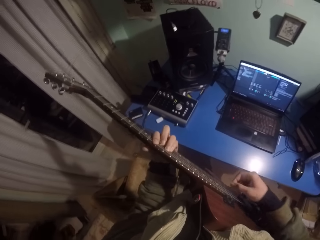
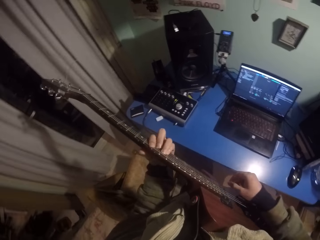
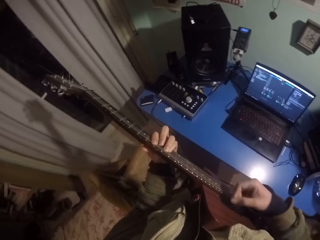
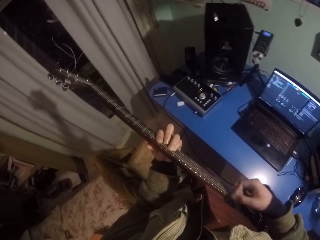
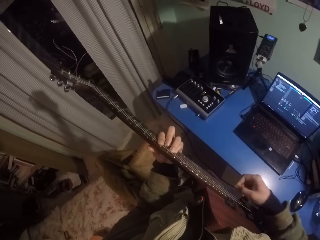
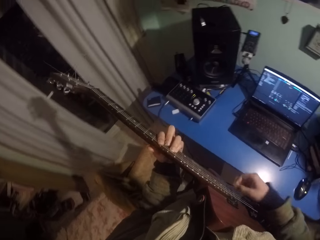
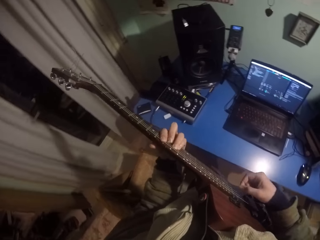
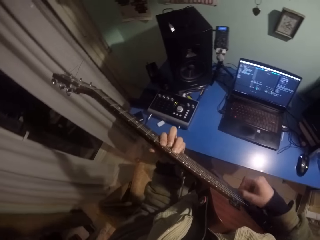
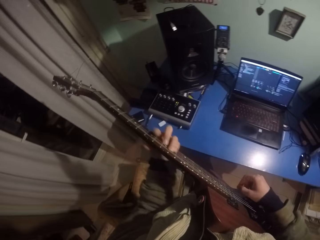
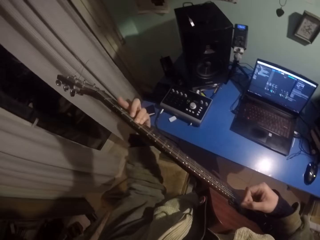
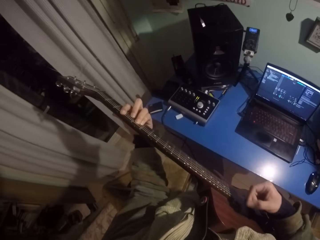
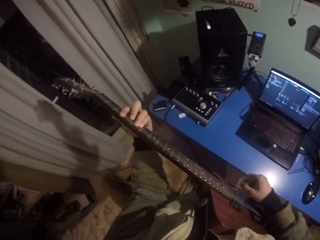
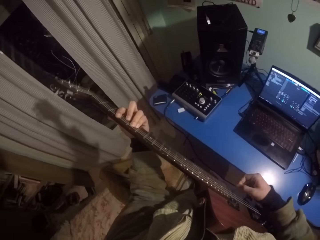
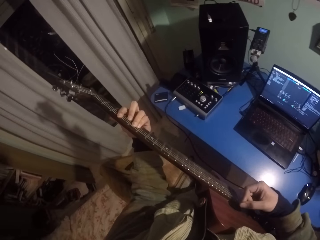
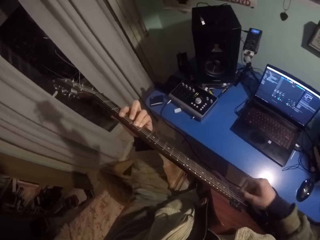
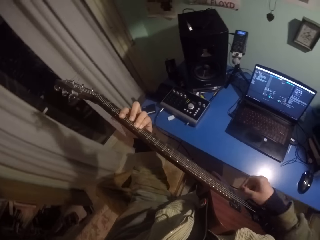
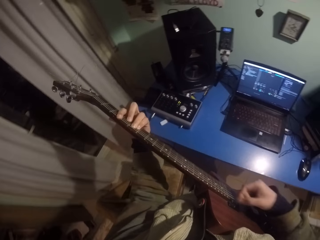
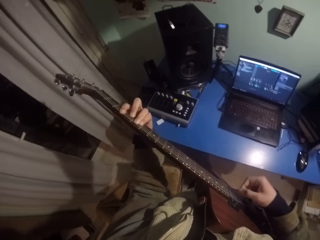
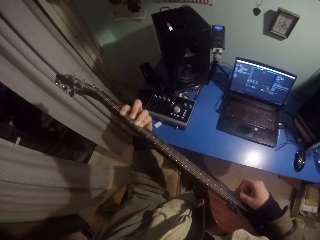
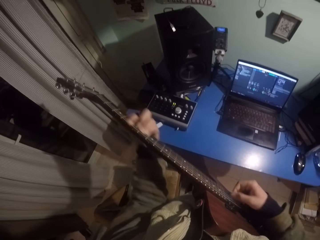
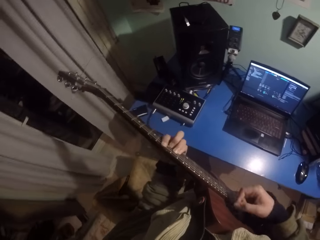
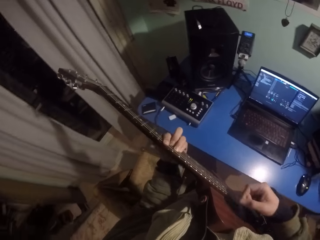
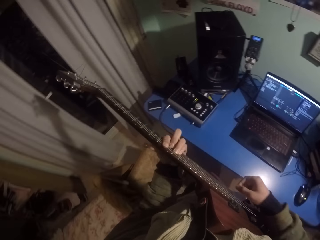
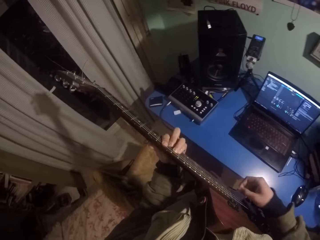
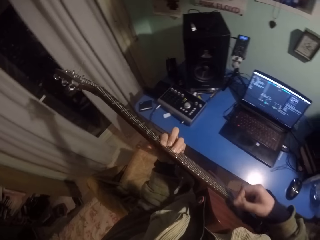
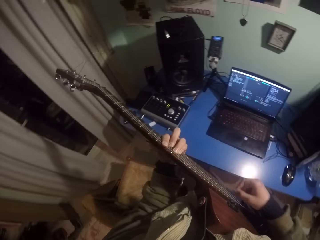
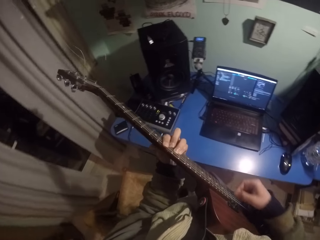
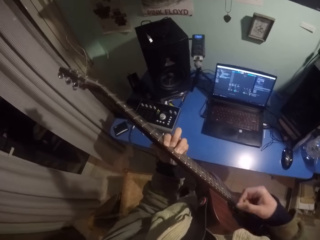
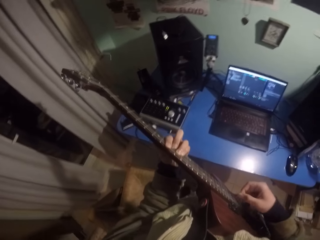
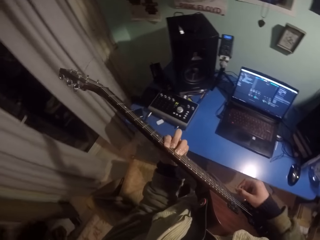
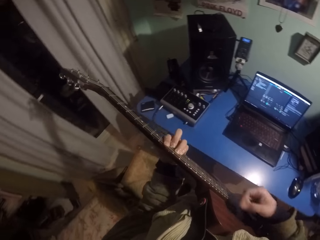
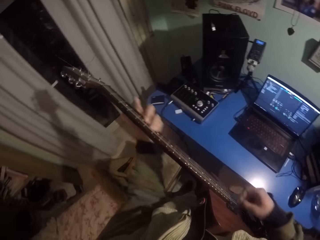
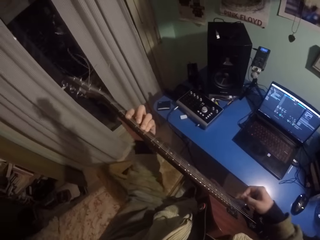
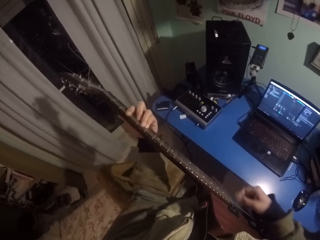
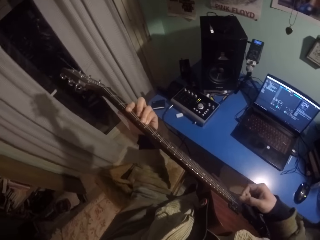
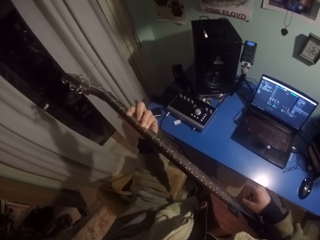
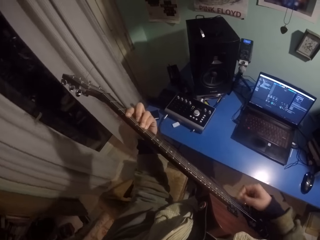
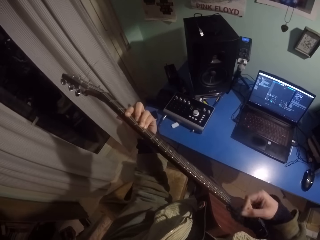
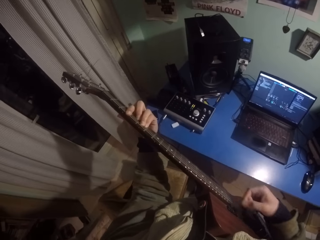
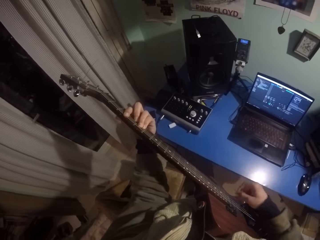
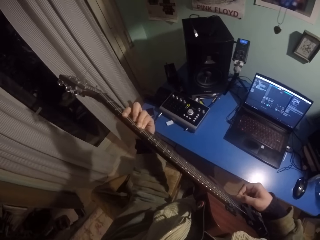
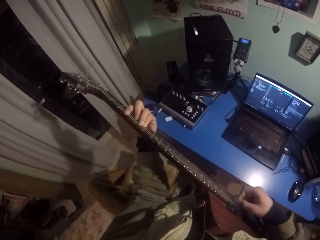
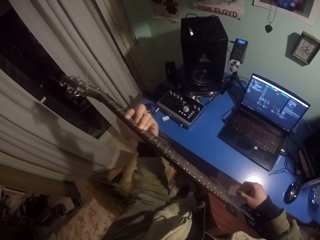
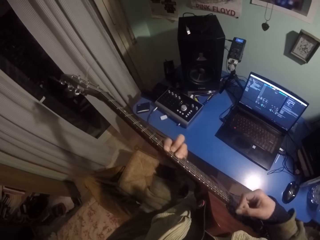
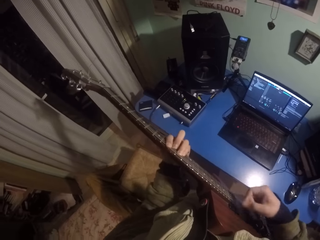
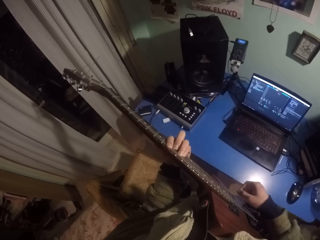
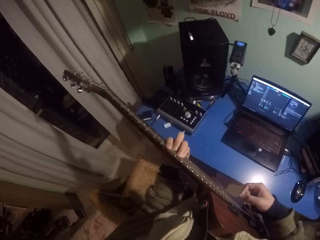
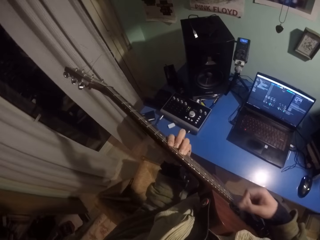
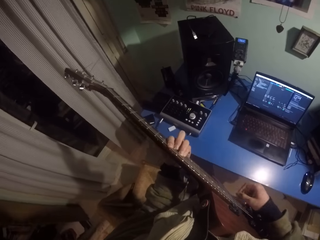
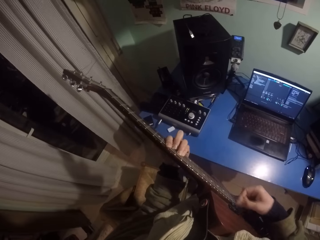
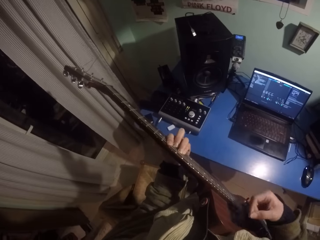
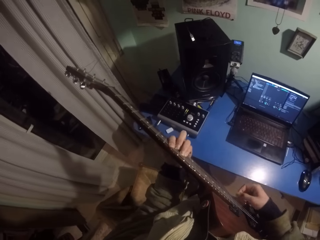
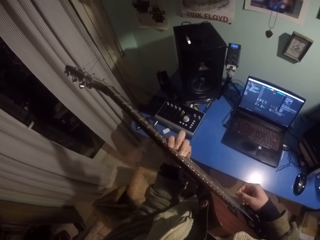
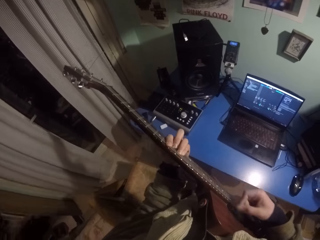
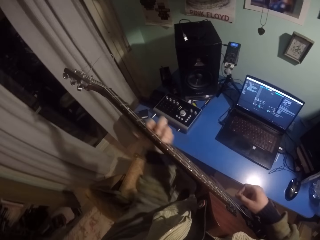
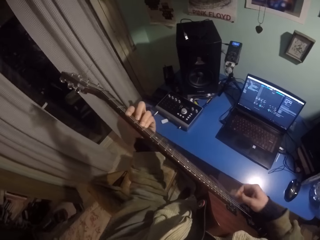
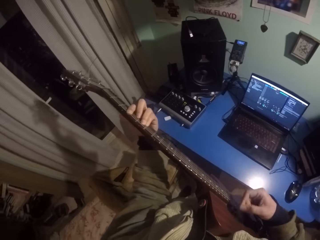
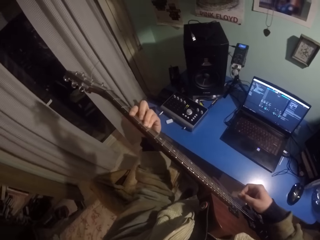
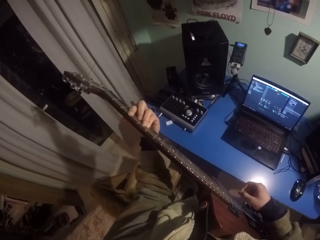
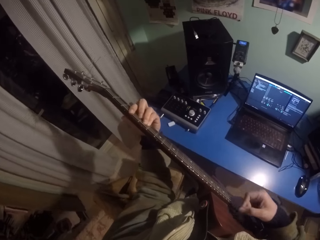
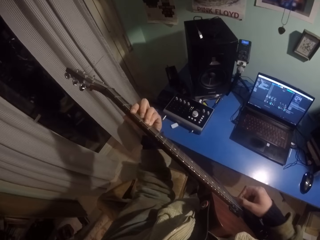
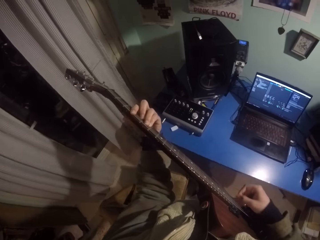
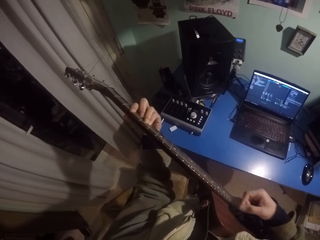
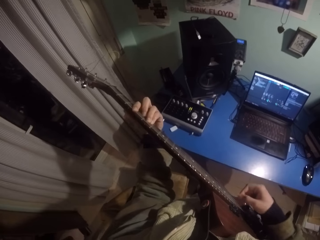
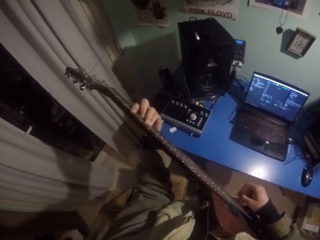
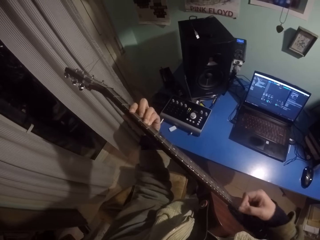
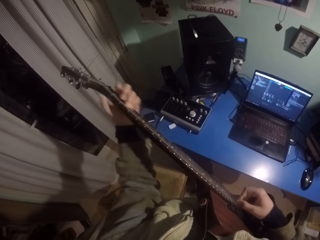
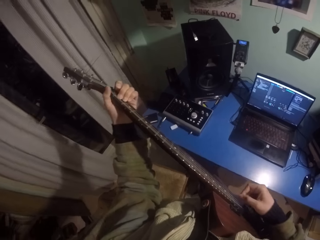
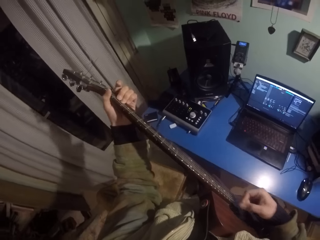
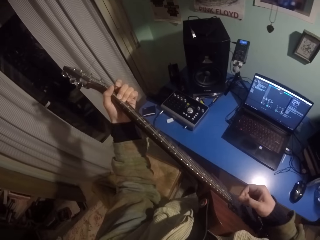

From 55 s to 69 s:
The camera wearer moves his left hand downwards on the fretboard. He moves his right hand on the frets. He moves his left hand upwards on the fretboard. He moves his right hand on the frets. He moves his left hand downwards on the fretboard. He moves his right hand on the frets. He moves his left hand upwards on the fretboard. He moves his right hand on the frets. He moves his left hand downwards on the fretboard. He moves his right hand on the frets. He moves his left hand upwards on the fretboard. He moves his right hand on the frets.

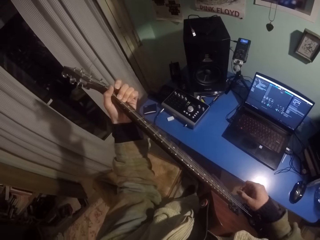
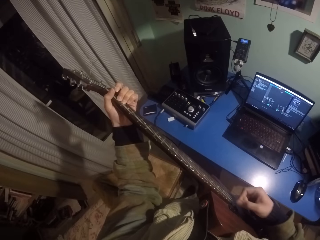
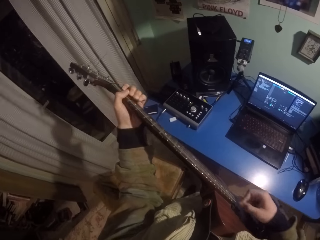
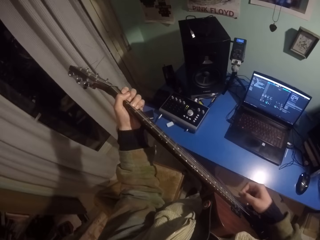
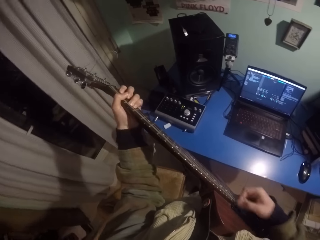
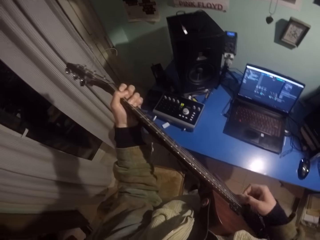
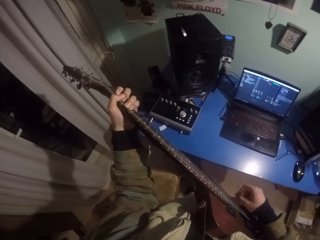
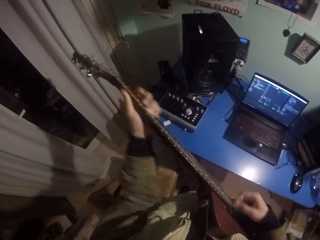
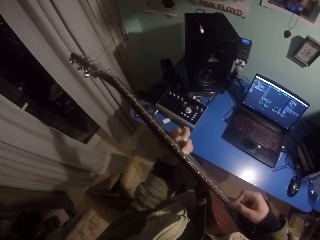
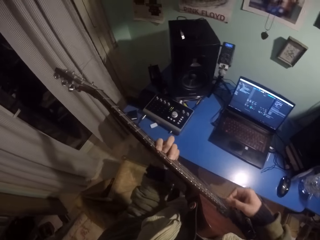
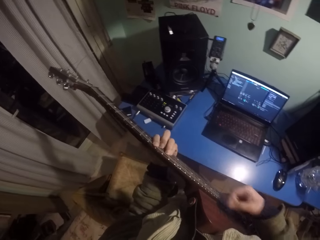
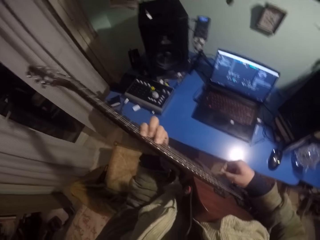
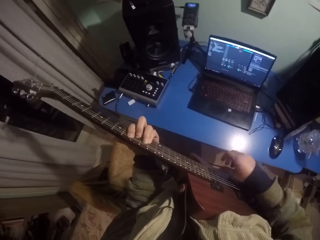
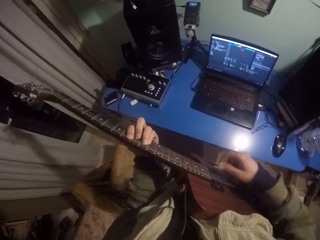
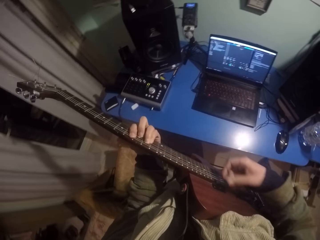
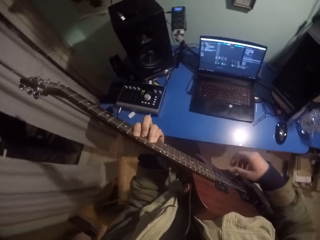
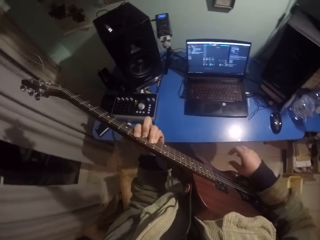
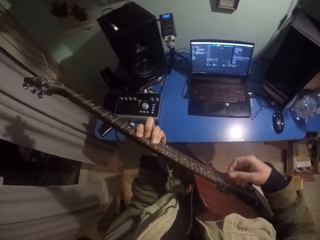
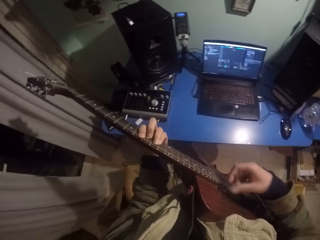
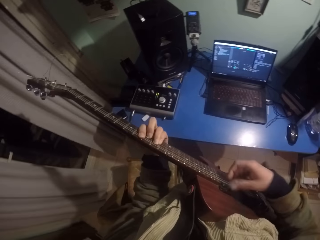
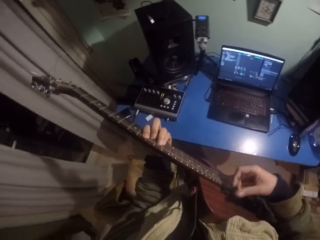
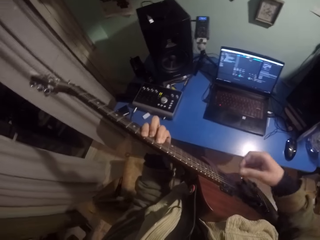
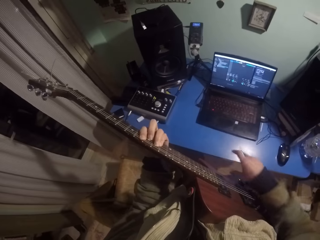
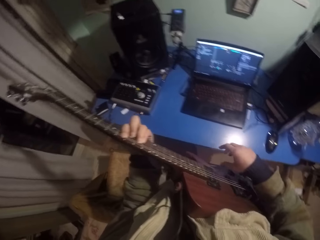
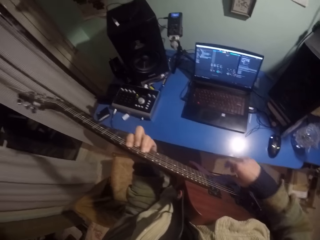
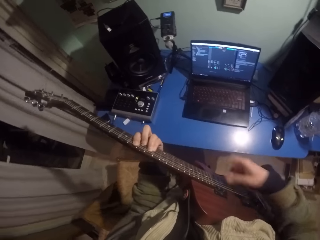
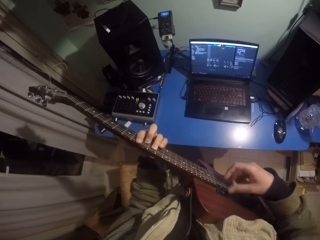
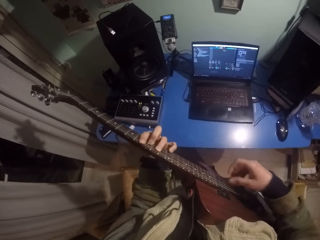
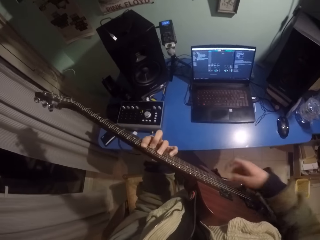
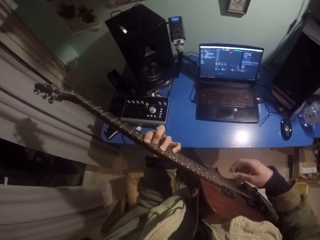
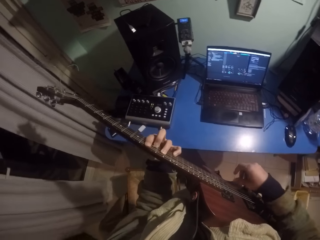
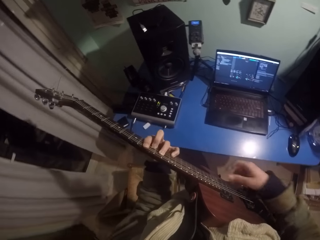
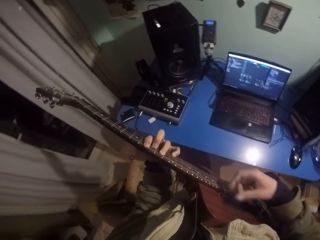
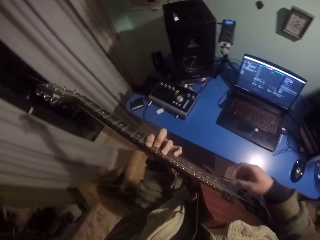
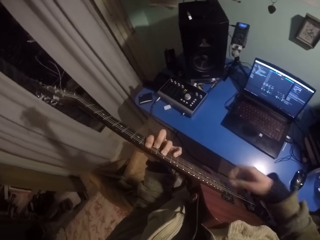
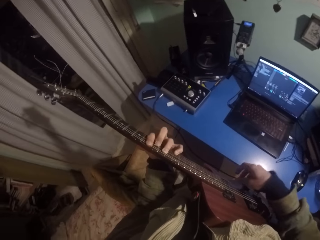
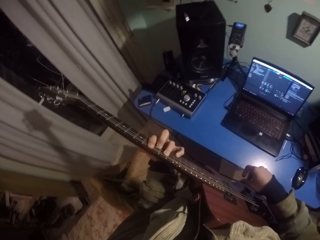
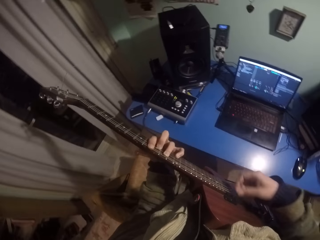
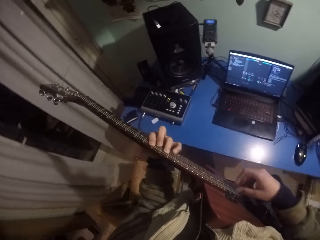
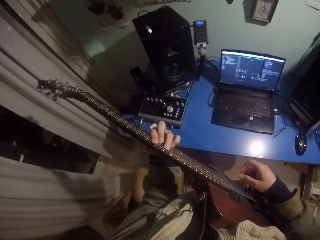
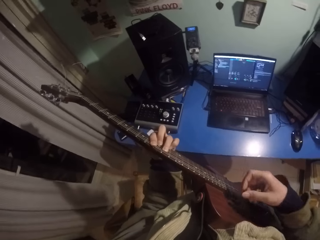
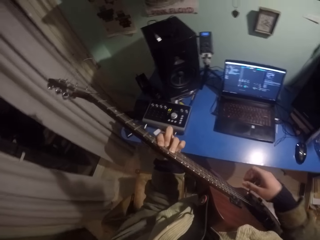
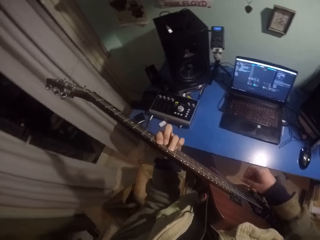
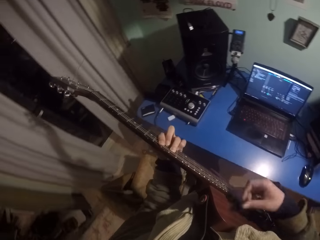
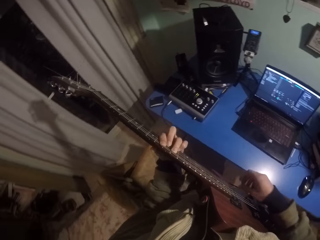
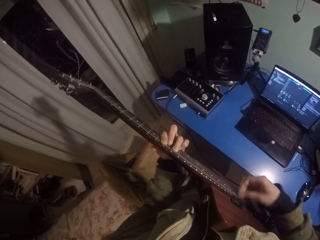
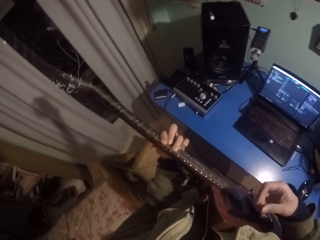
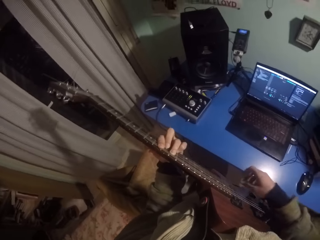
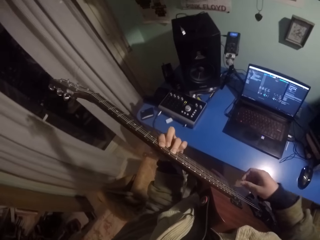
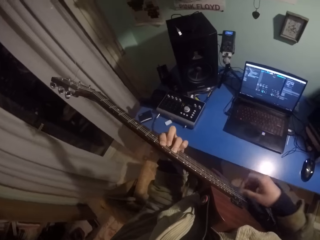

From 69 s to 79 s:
The camera wearer moves his left hand upwards on the fretboard. He moves his right hand on the frets. He moves his left hand downwards on the fretboard. He moves his right hand on the frets. He moves his left-hand fingers.
